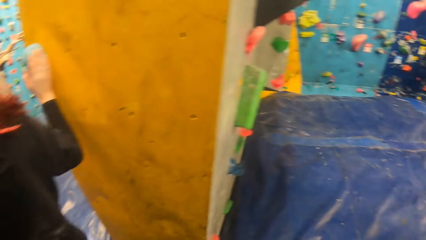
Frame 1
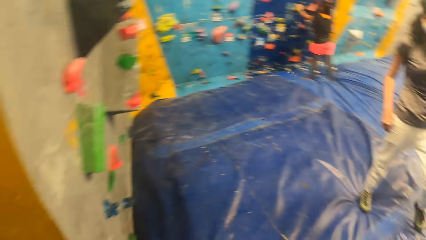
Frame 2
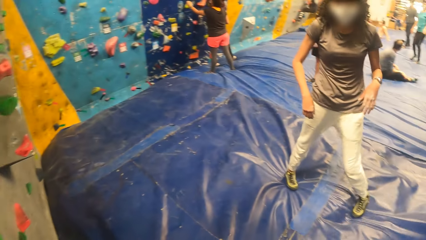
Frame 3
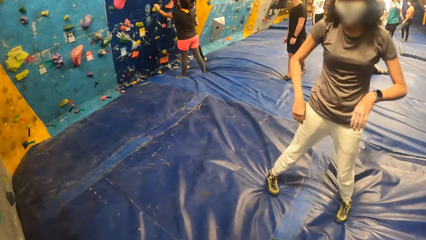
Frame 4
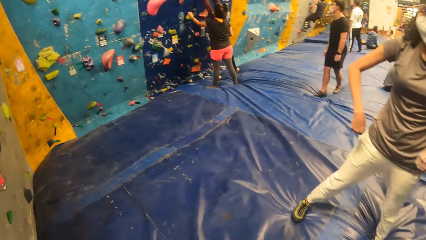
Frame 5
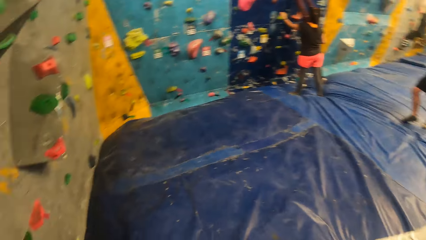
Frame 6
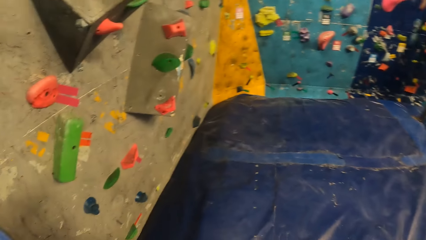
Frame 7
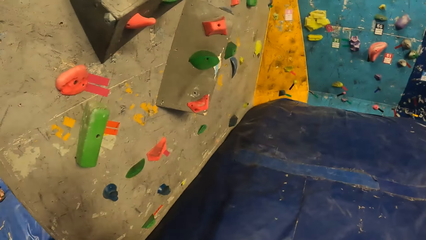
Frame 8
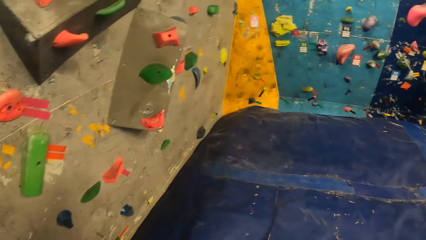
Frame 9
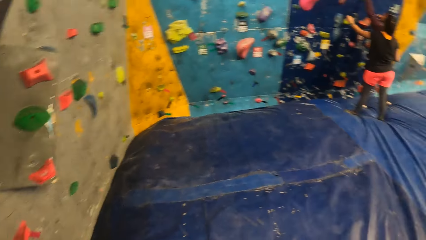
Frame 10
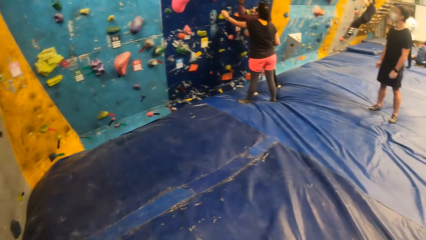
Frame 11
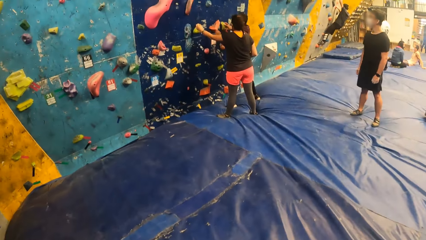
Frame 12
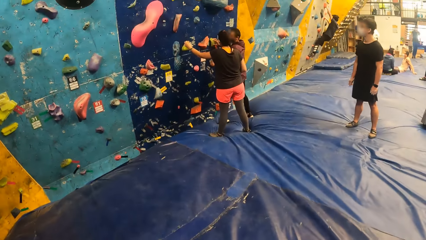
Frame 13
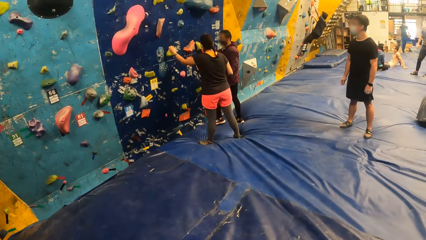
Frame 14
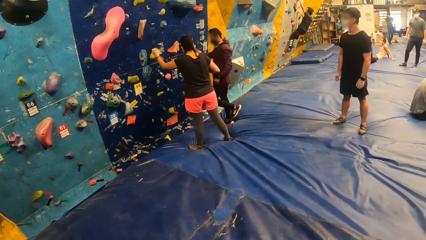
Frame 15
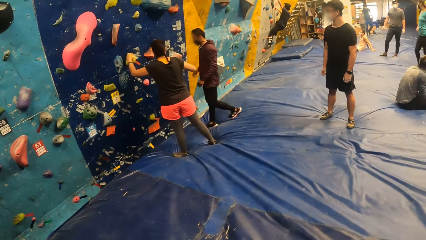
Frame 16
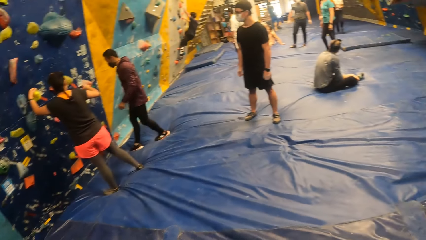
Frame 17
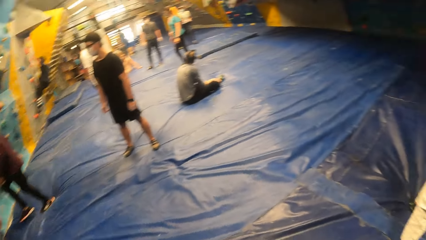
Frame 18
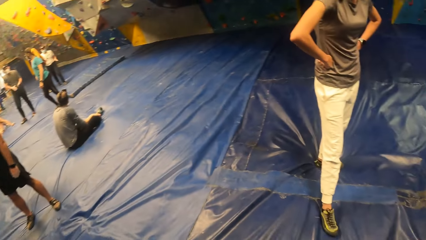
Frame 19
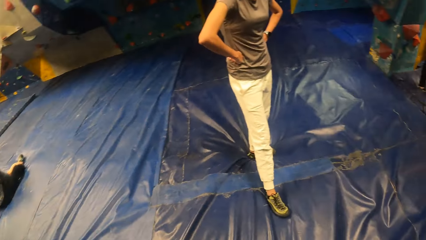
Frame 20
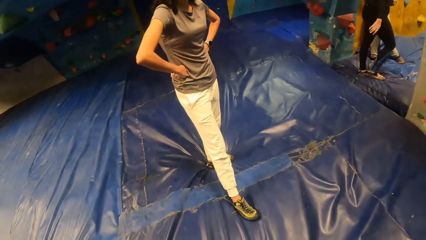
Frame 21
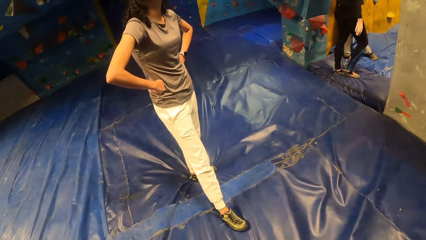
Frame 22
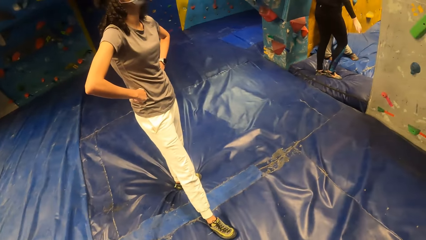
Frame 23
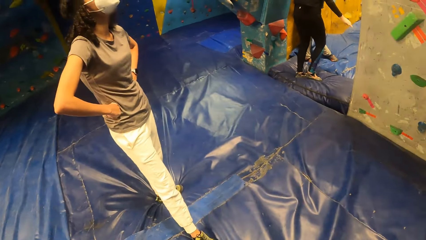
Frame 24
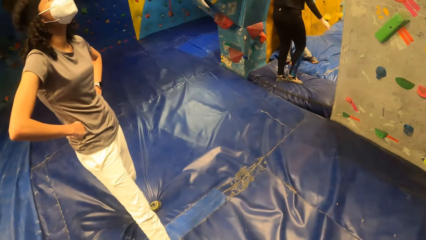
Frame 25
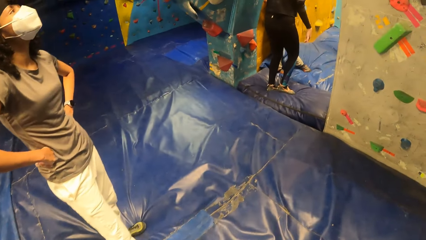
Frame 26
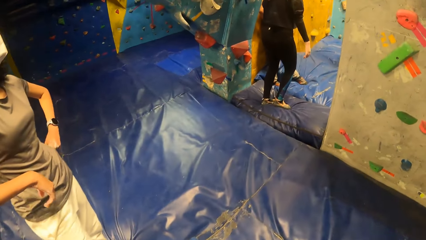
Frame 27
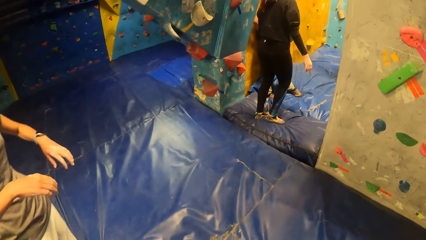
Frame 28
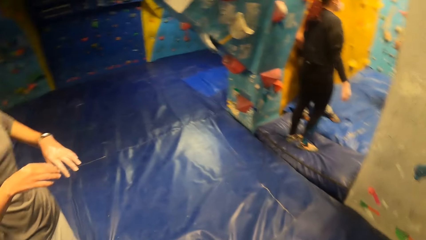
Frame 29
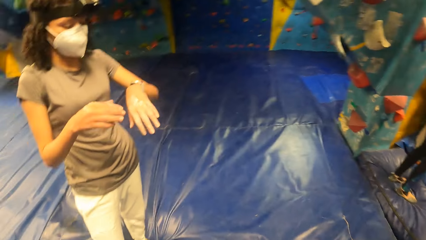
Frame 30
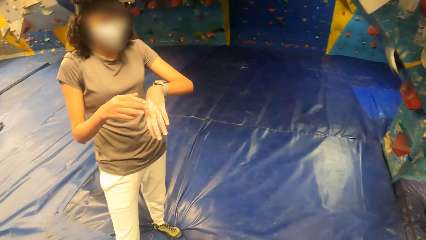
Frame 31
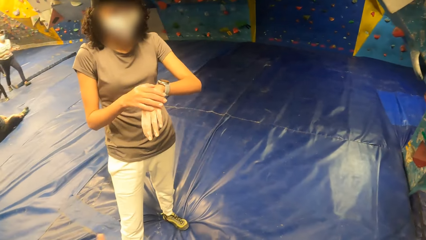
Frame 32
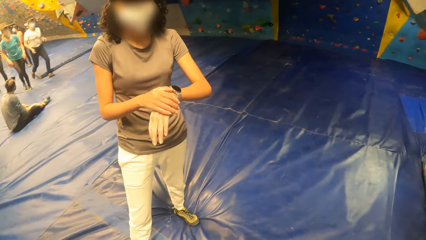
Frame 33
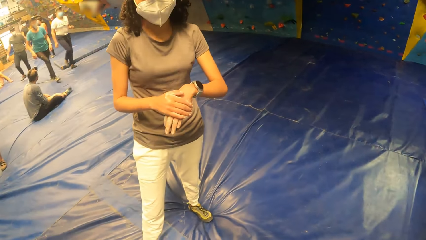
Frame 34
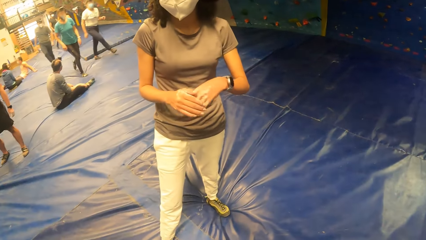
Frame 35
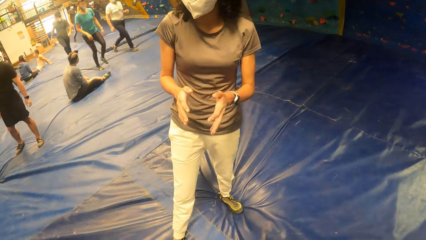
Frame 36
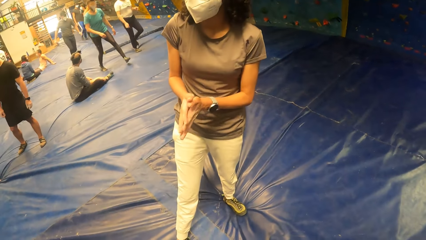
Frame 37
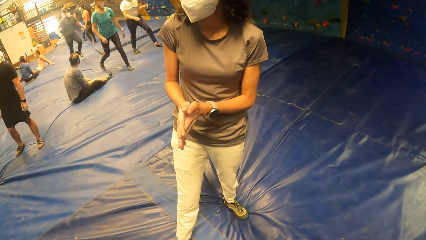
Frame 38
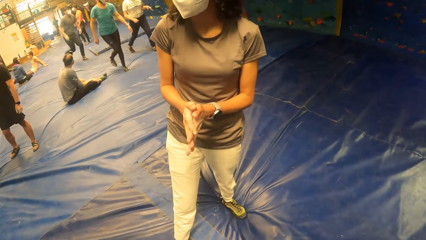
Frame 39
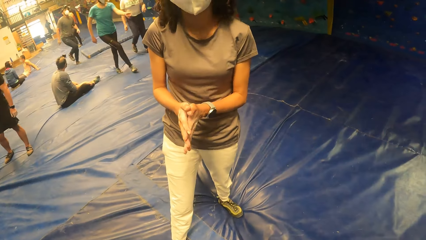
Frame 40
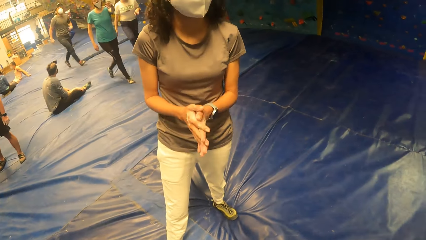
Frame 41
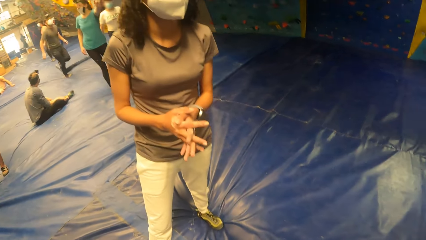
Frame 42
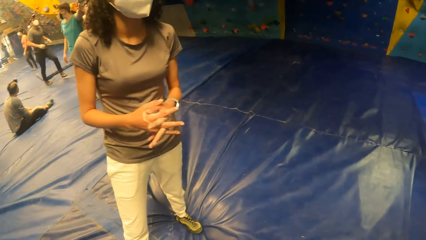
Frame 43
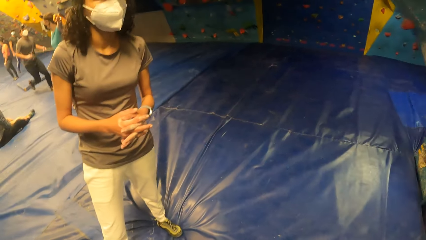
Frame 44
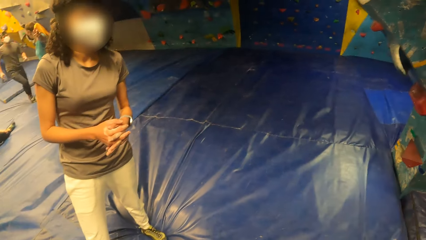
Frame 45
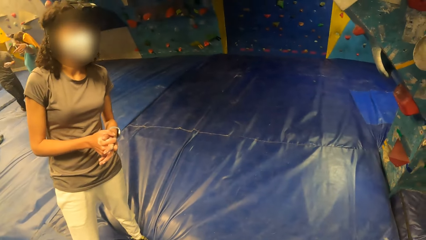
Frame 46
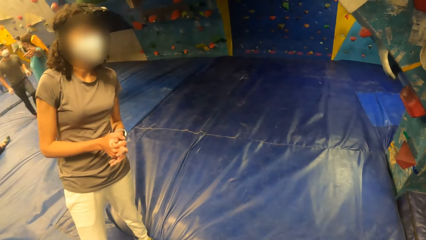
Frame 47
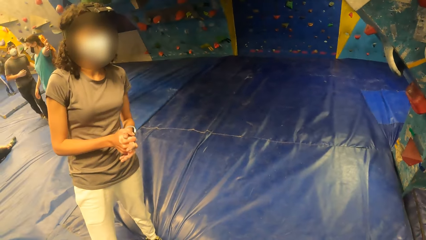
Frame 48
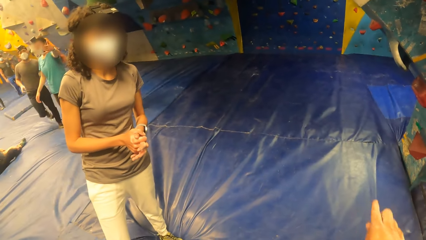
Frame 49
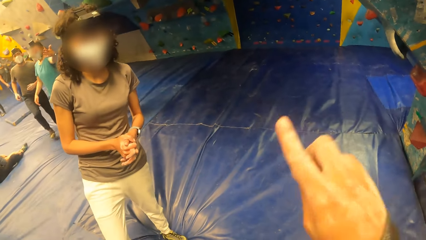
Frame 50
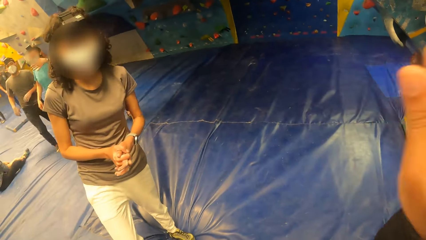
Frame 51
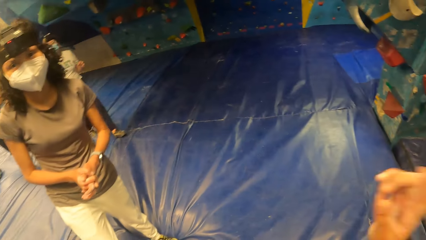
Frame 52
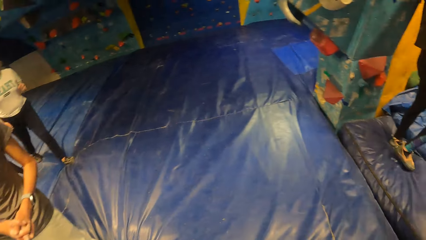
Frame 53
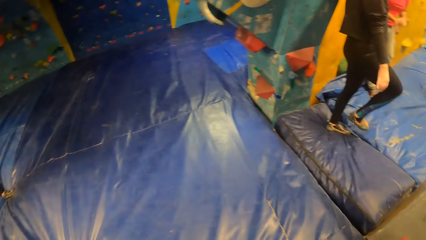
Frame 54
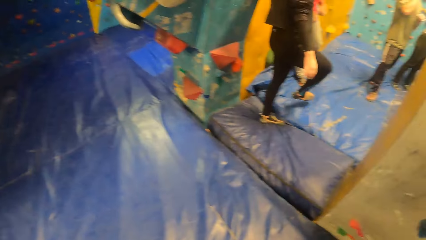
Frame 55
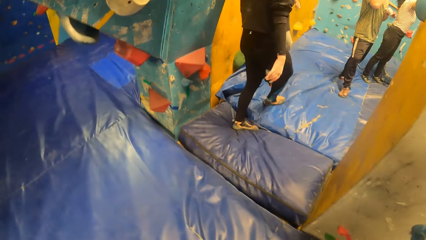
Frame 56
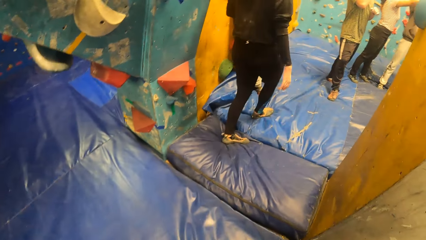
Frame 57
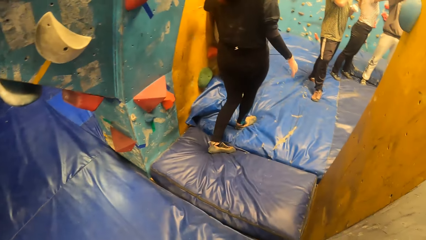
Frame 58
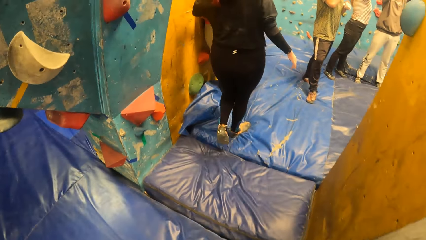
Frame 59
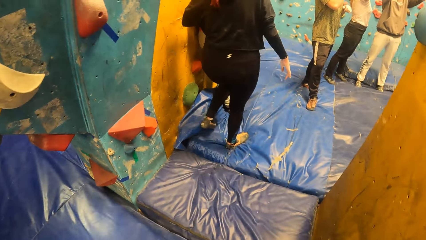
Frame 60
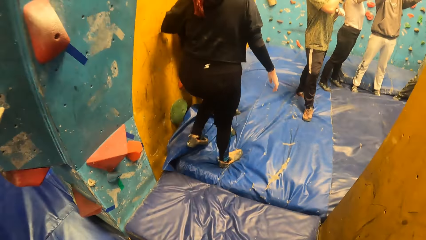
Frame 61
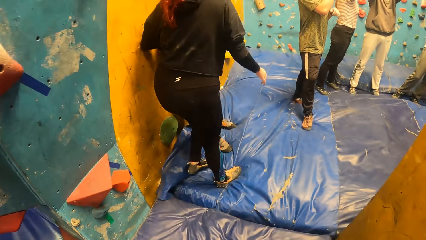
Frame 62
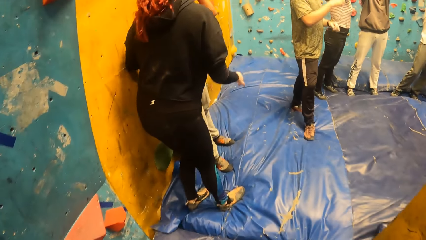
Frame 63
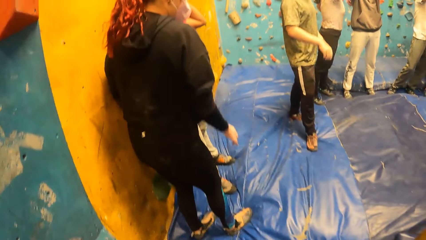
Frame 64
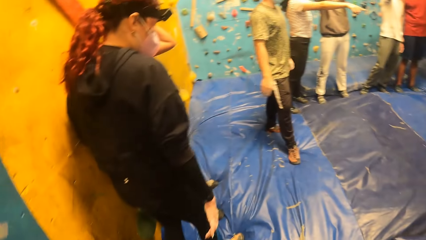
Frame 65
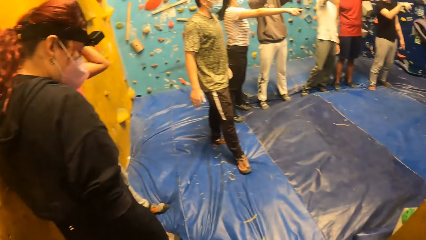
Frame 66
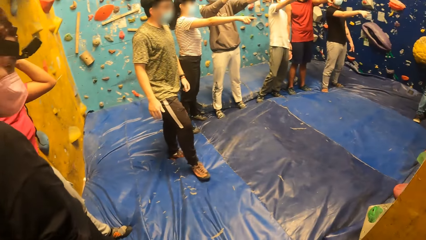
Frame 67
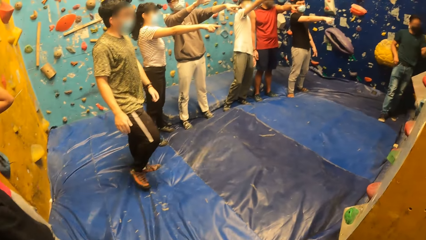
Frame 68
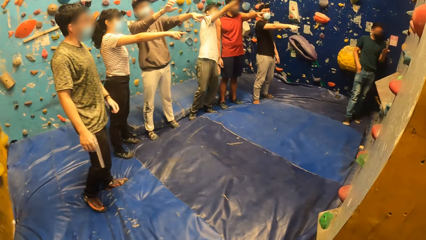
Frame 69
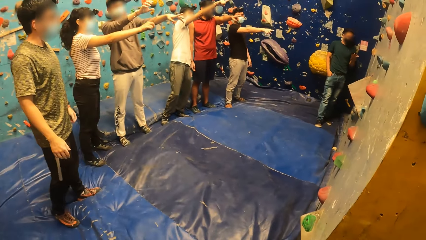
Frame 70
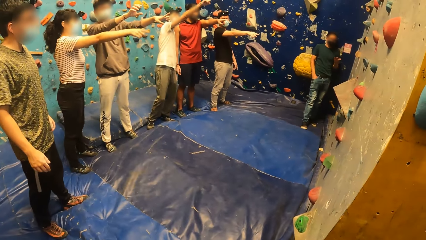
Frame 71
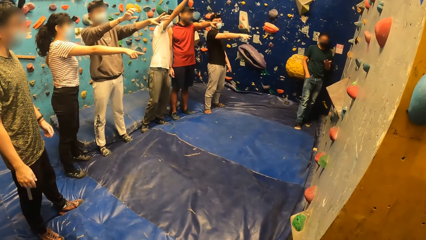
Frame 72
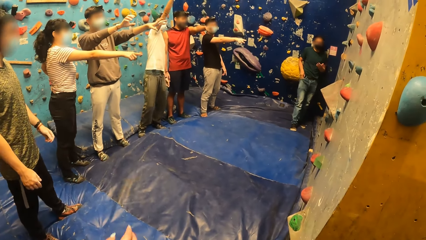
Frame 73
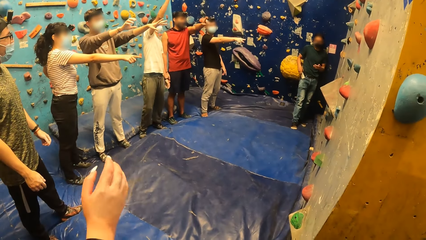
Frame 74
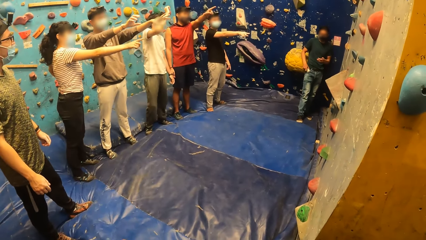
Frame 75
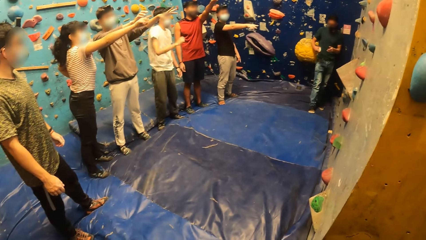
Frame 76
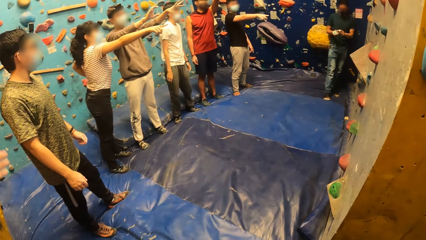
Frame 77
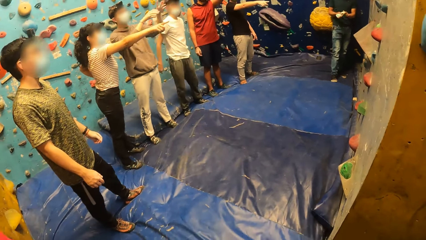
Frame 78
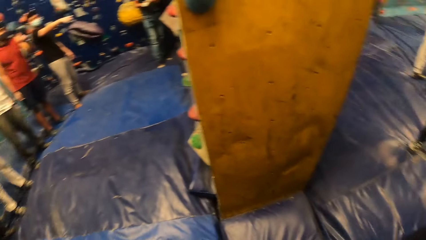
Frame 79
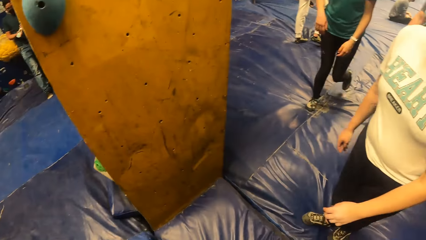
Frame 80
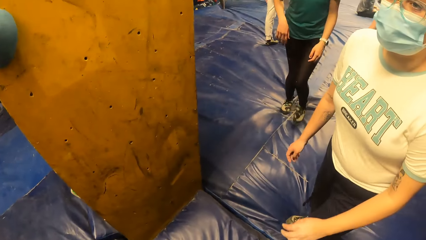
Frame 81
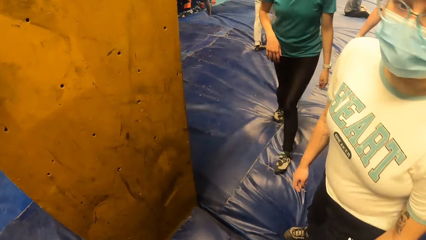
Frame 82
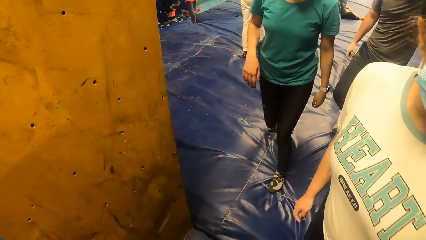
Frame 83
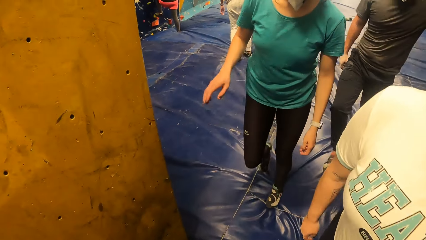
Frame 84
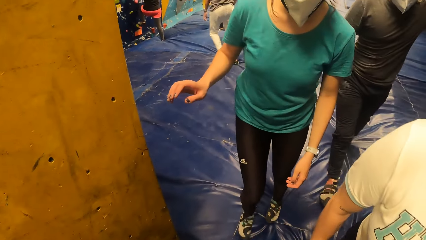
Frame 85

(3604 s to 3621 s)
The camera wearer interacts with a woman. They point at something.
